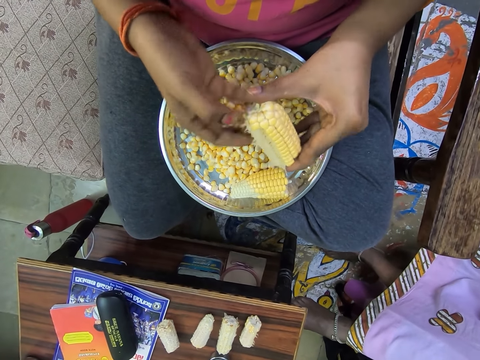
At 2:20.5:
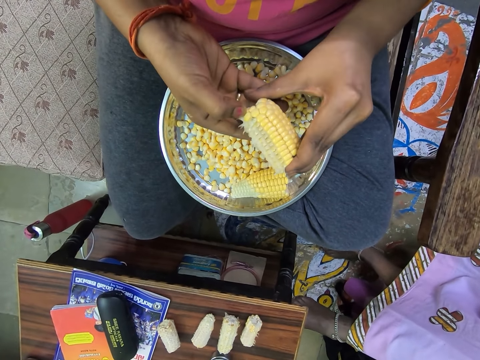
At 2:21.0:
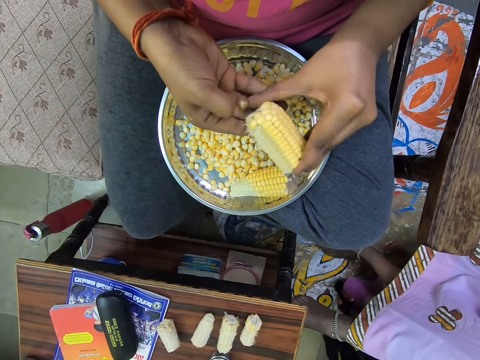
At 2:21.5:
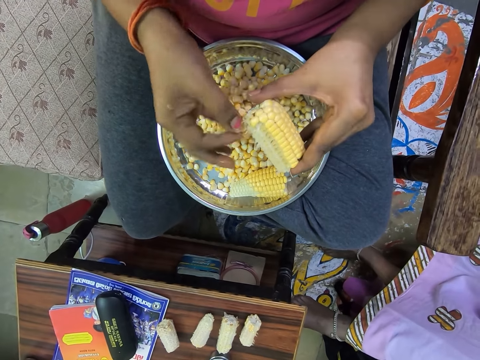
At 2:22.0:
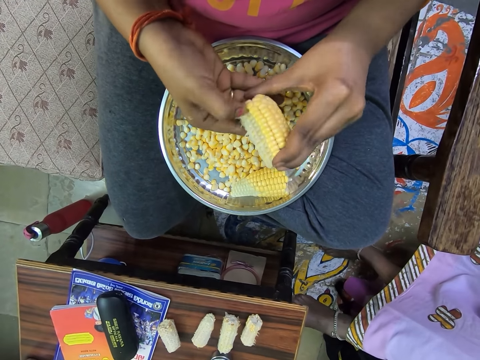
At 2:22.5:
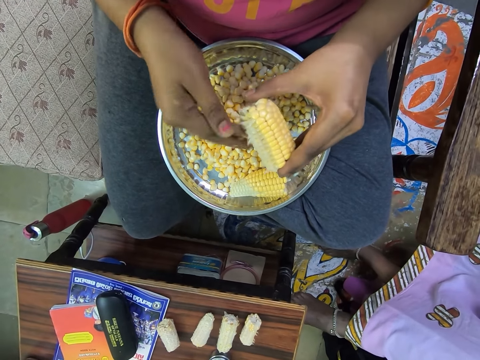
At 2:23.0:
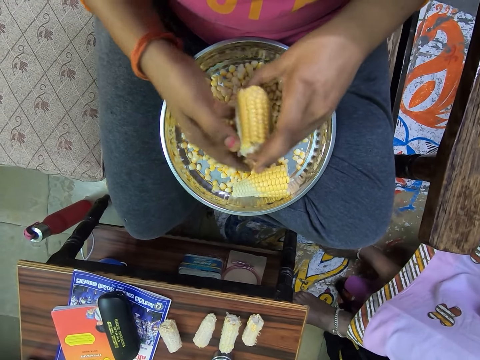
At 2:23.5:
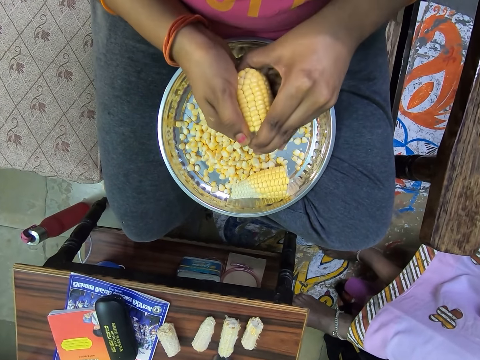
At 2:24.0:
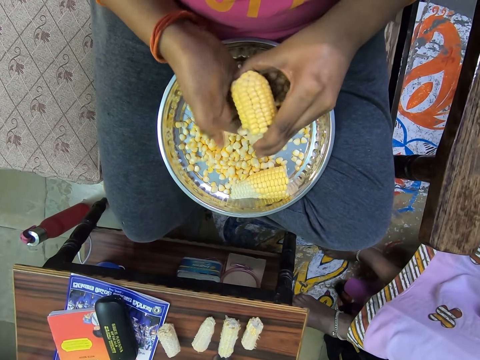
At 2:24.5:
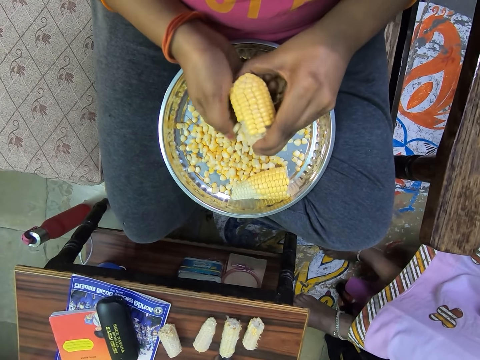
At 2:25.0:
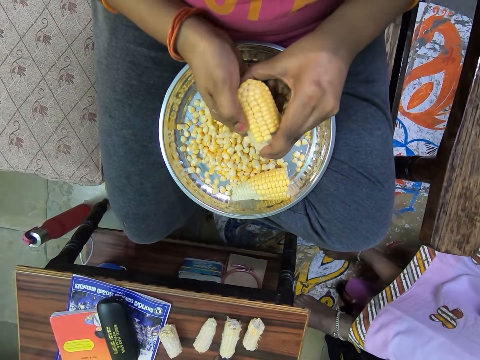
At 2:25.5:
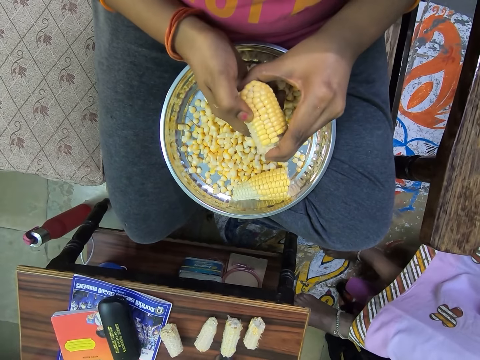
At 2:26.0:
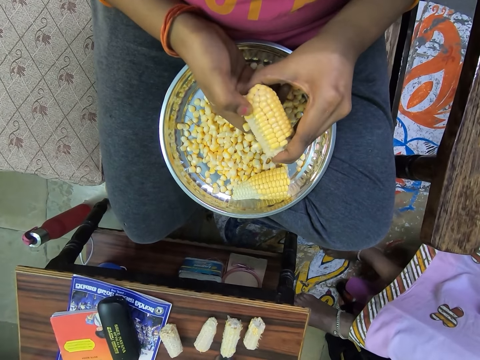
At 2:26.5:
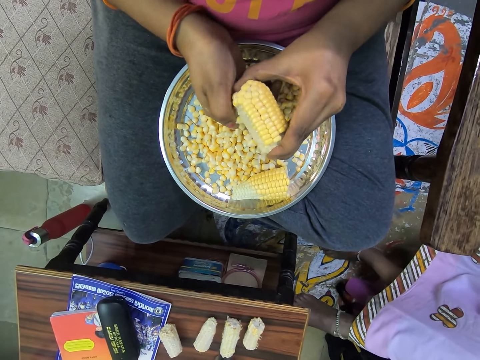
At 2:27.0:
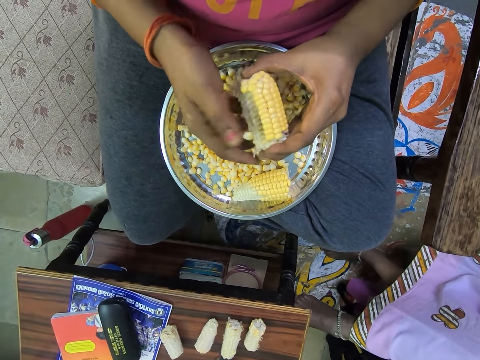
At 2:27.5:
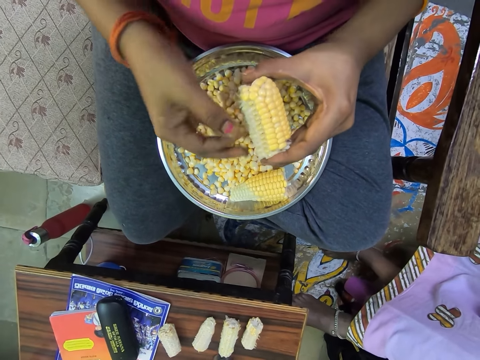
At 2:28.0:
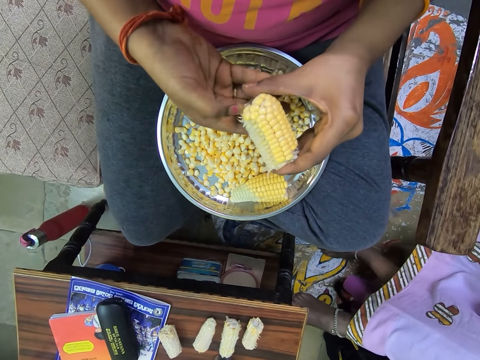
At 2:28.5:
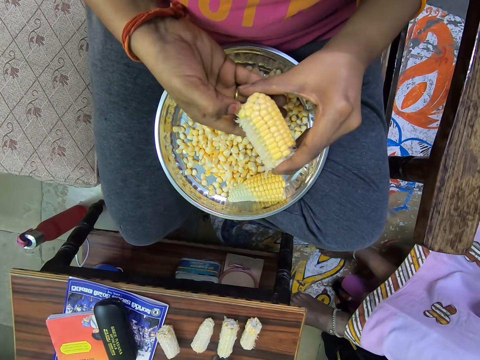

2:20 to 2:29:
The camera wearer pours the maize from her fingers. She extracts maize from the corn. She pours the maize in the tray. She extracts the maize from the maize corn.

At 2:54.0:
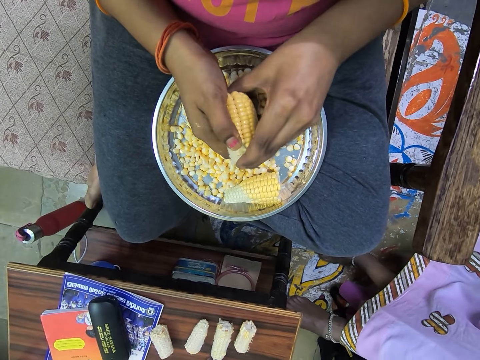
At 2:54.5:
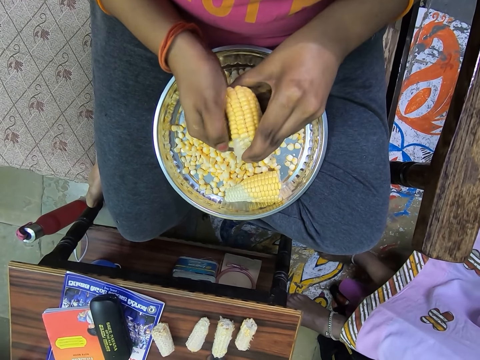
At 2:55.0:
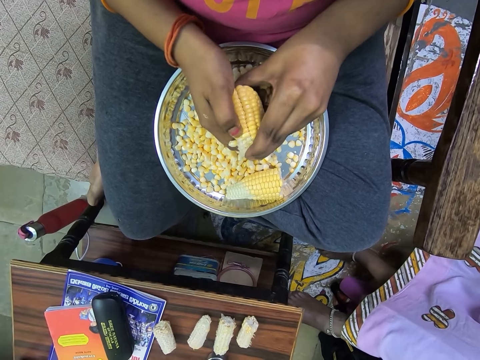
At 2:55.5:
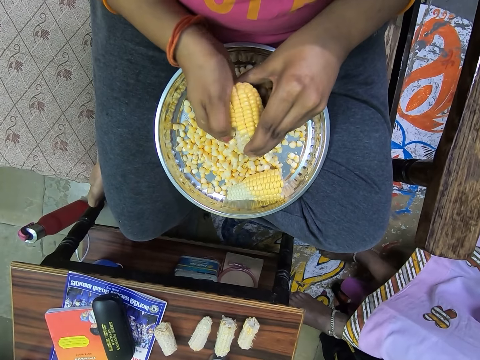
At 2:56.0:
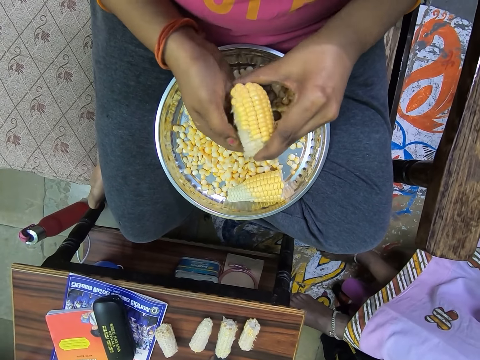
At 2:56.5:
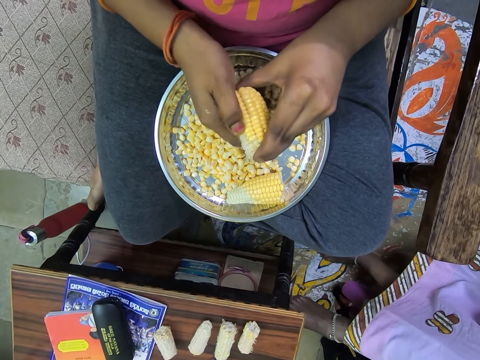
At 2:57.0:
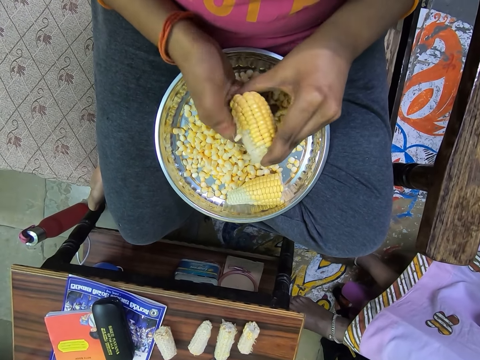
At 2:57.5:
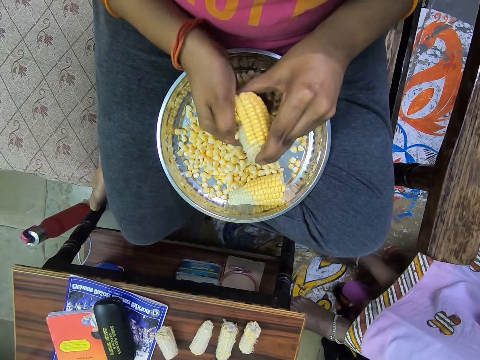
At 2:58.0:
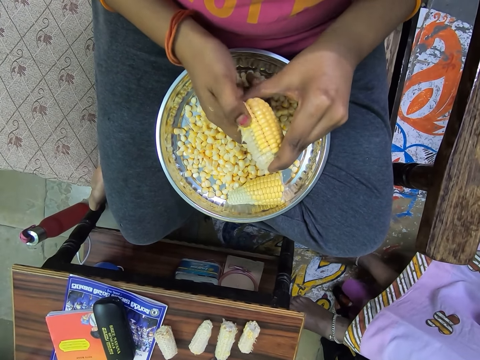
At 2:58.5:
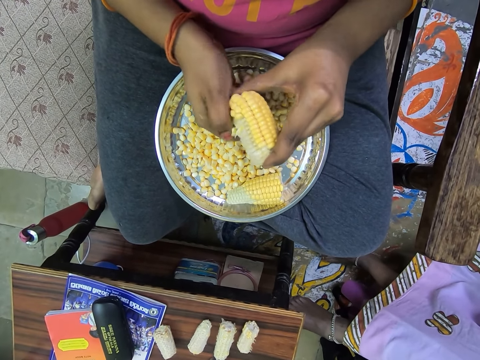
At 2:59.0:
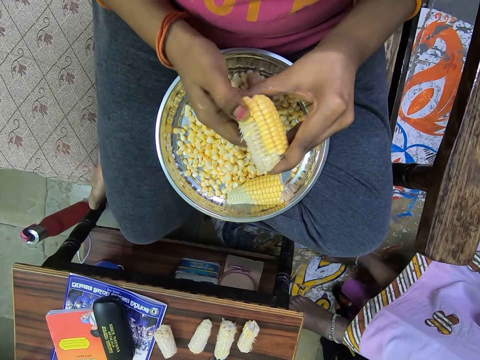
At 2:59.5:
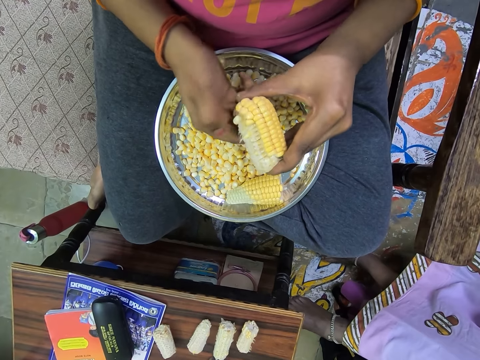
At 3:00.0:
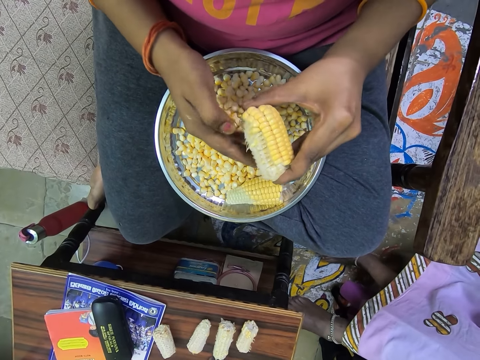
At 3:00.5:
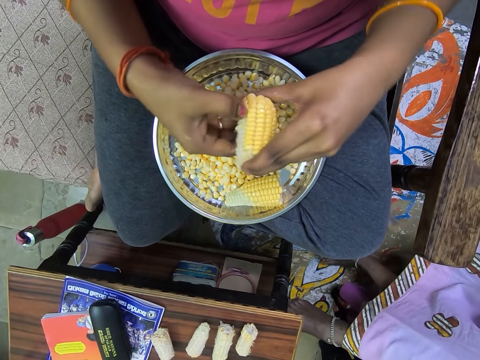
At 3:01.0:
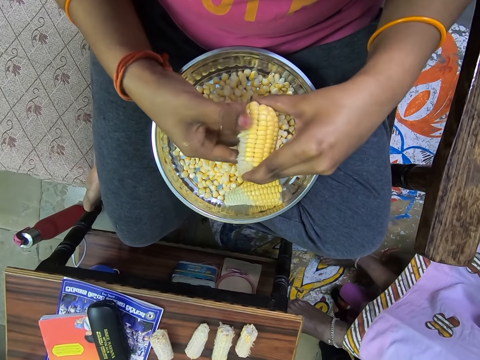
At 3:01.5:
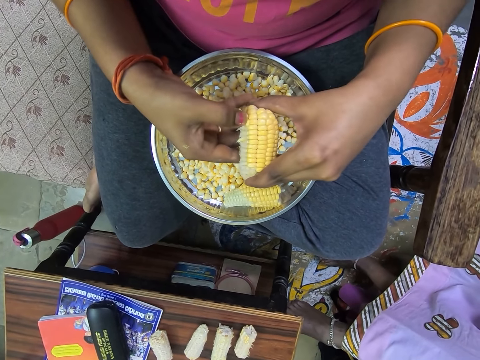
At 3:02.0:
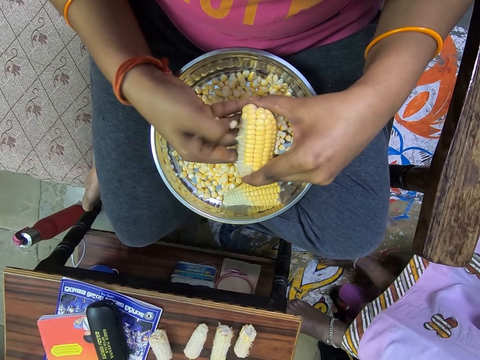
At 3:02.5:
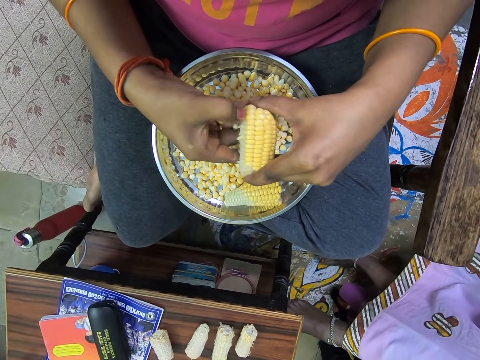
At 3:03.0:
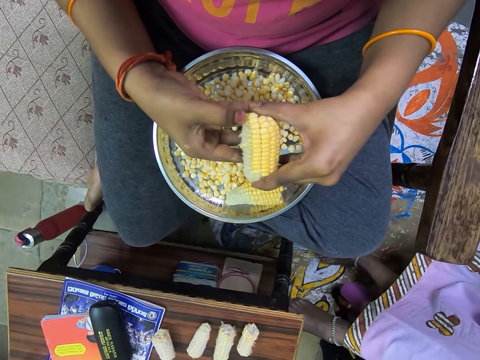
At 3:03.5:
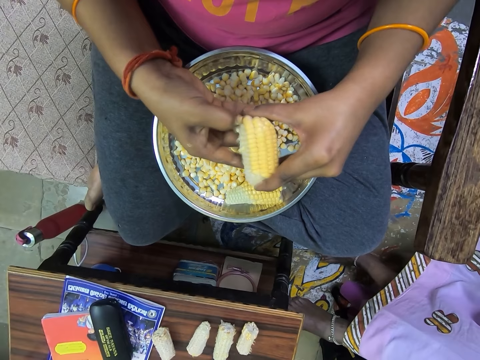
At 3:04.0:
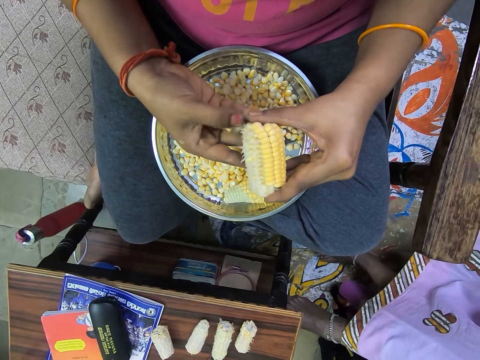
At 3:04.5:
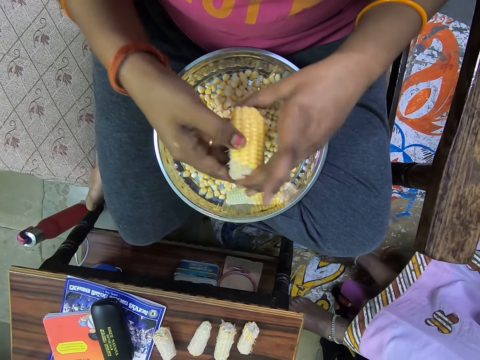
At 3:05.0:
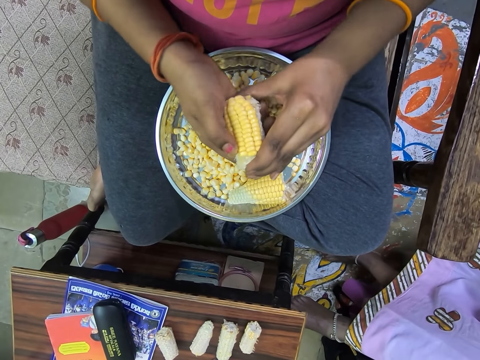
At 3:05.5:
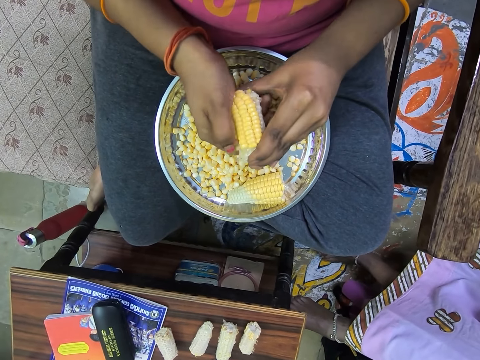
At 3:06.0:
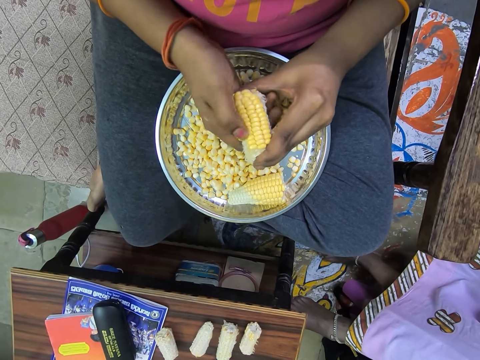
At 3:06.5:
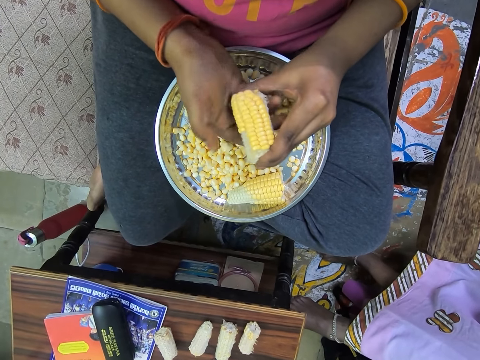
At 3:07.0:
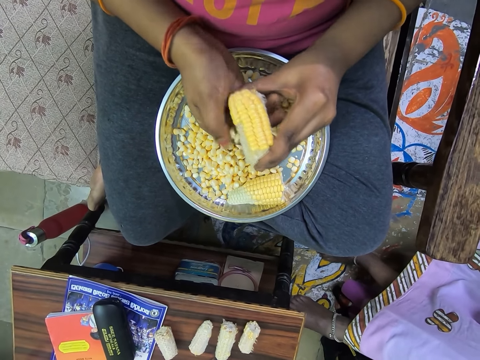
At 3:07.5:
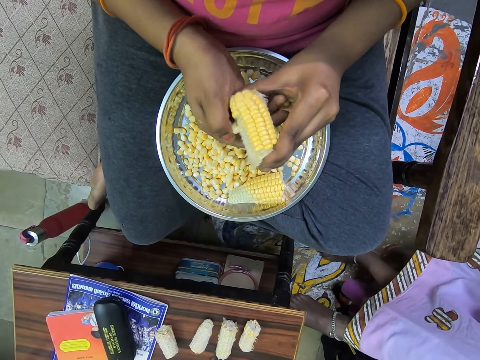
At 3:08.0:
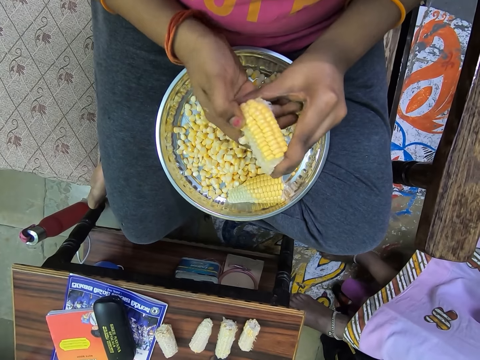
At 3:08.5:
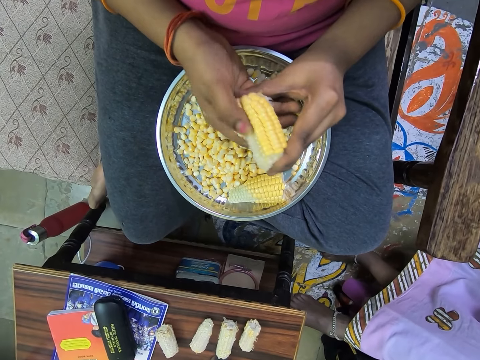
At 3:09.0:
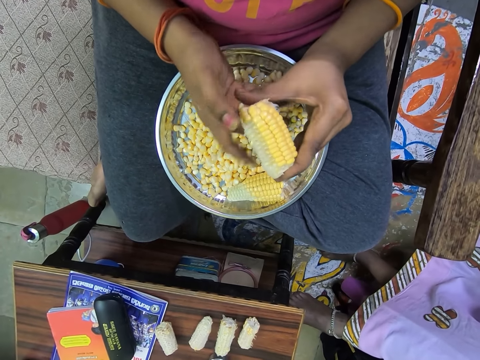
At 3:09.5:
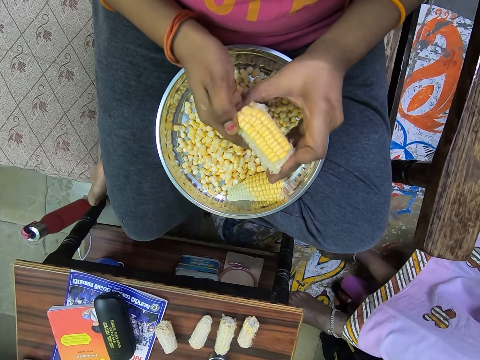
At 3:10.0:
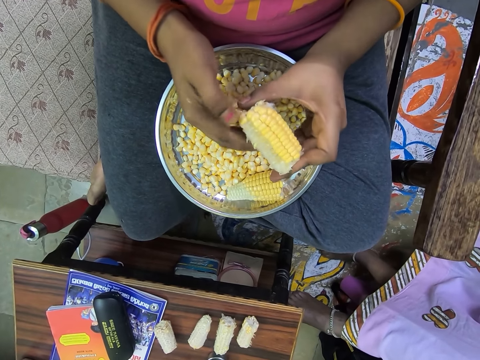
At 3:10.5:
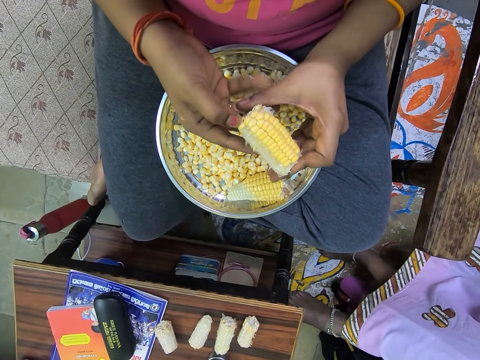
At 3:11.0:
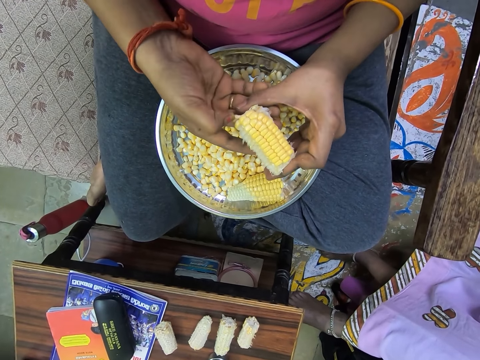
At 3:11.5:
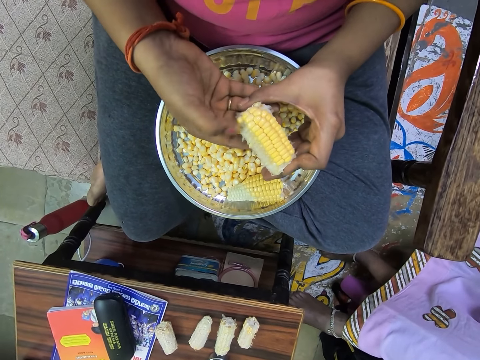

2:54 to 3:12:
The camera wearer removes the maize from the cob.
